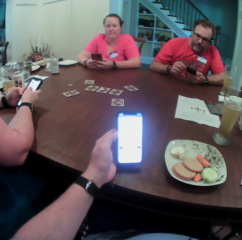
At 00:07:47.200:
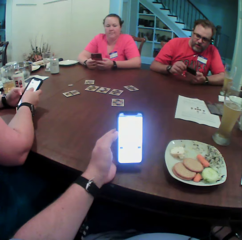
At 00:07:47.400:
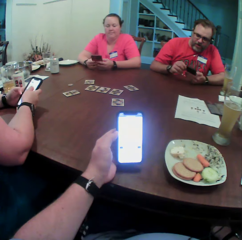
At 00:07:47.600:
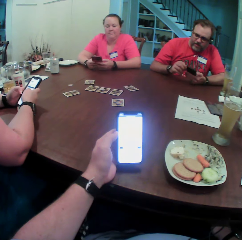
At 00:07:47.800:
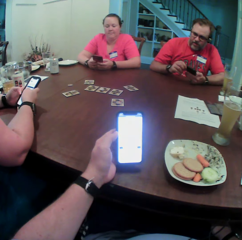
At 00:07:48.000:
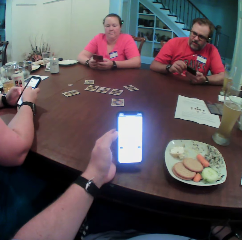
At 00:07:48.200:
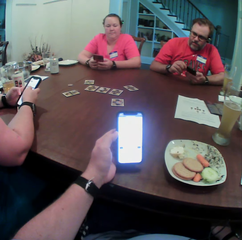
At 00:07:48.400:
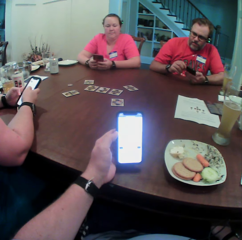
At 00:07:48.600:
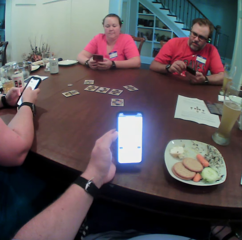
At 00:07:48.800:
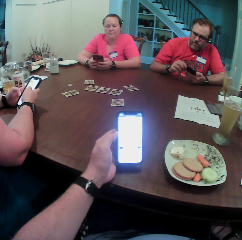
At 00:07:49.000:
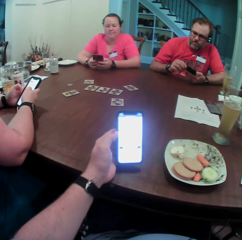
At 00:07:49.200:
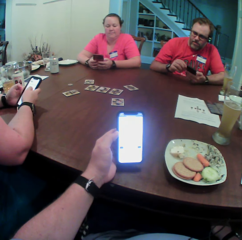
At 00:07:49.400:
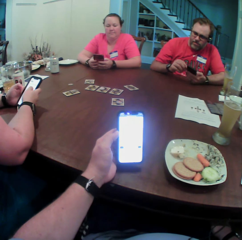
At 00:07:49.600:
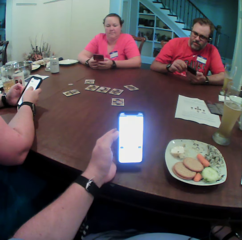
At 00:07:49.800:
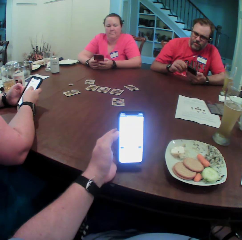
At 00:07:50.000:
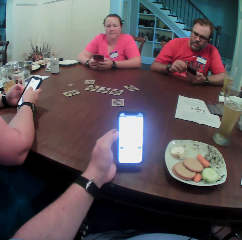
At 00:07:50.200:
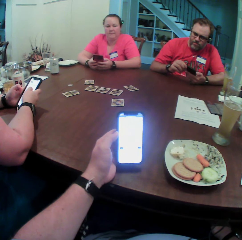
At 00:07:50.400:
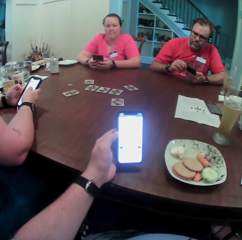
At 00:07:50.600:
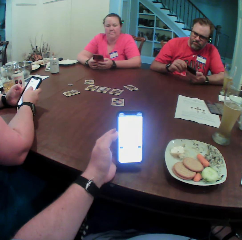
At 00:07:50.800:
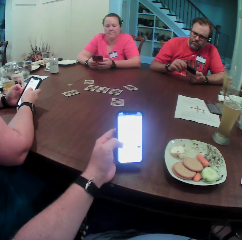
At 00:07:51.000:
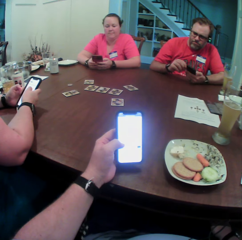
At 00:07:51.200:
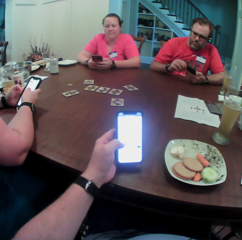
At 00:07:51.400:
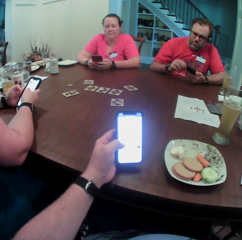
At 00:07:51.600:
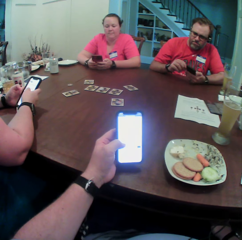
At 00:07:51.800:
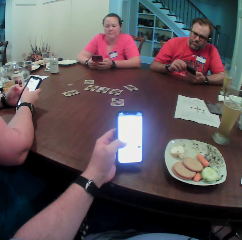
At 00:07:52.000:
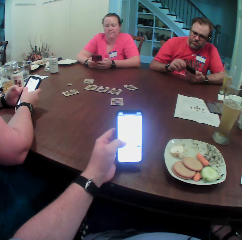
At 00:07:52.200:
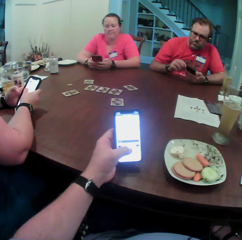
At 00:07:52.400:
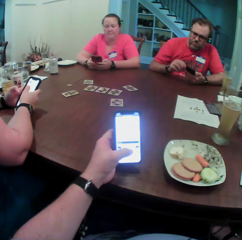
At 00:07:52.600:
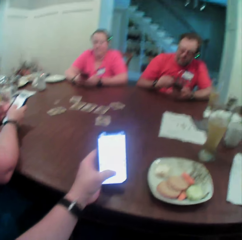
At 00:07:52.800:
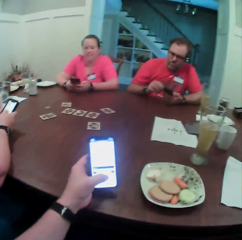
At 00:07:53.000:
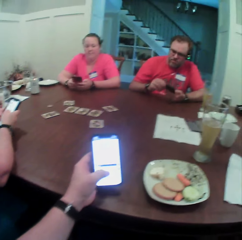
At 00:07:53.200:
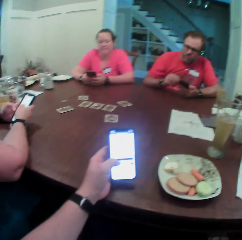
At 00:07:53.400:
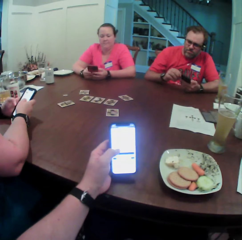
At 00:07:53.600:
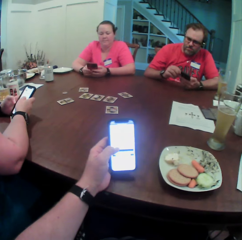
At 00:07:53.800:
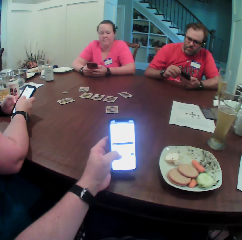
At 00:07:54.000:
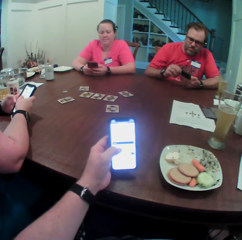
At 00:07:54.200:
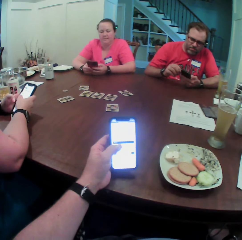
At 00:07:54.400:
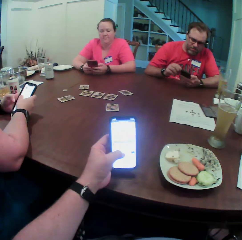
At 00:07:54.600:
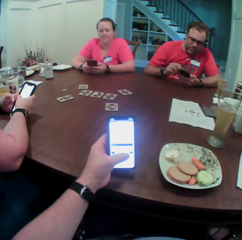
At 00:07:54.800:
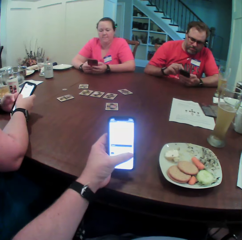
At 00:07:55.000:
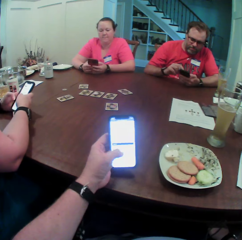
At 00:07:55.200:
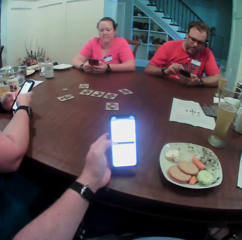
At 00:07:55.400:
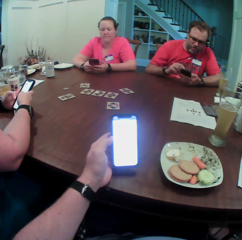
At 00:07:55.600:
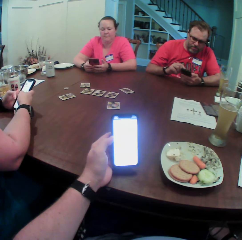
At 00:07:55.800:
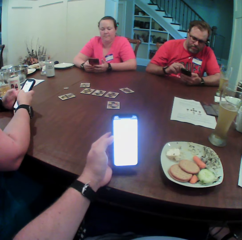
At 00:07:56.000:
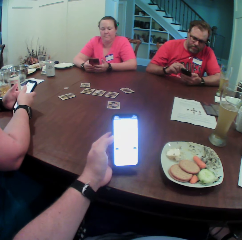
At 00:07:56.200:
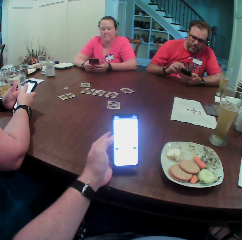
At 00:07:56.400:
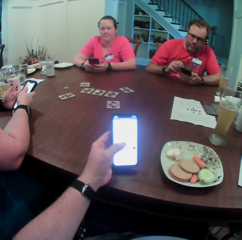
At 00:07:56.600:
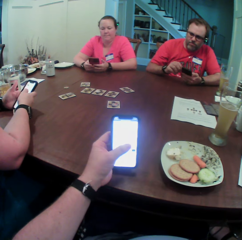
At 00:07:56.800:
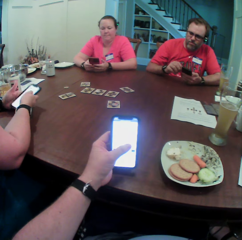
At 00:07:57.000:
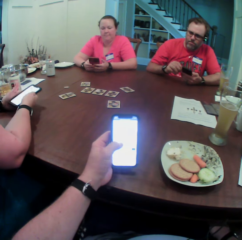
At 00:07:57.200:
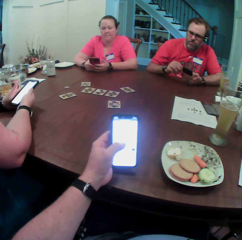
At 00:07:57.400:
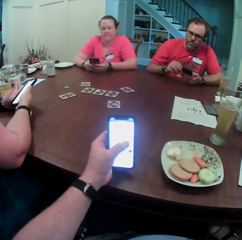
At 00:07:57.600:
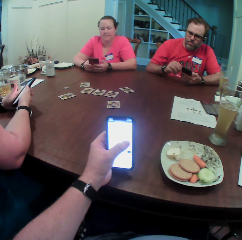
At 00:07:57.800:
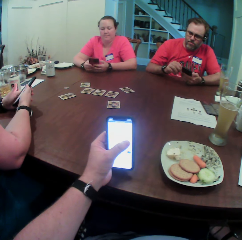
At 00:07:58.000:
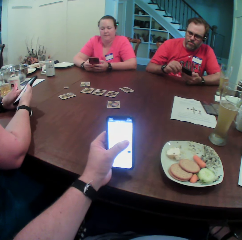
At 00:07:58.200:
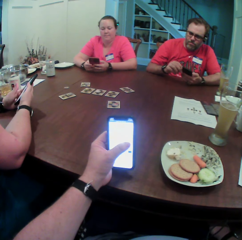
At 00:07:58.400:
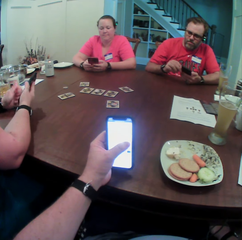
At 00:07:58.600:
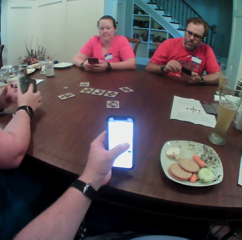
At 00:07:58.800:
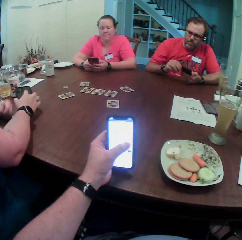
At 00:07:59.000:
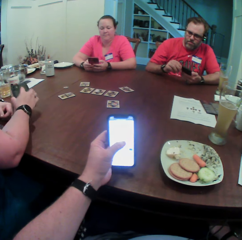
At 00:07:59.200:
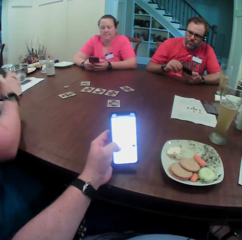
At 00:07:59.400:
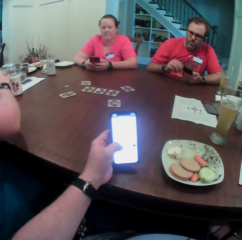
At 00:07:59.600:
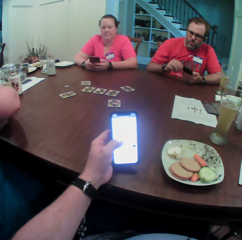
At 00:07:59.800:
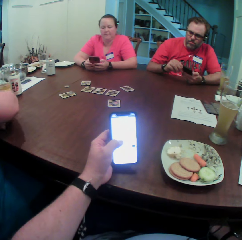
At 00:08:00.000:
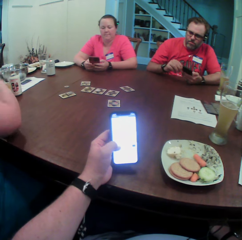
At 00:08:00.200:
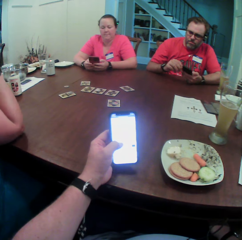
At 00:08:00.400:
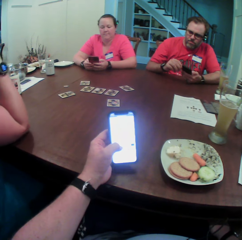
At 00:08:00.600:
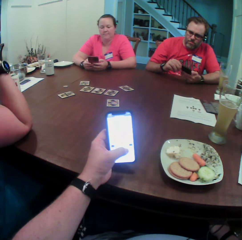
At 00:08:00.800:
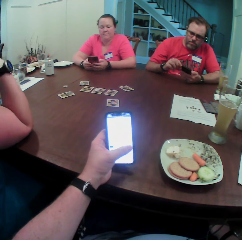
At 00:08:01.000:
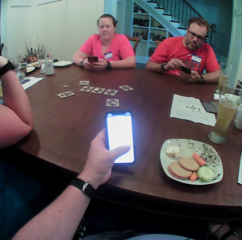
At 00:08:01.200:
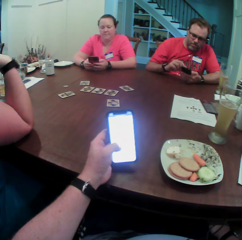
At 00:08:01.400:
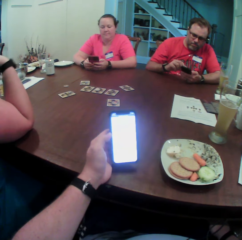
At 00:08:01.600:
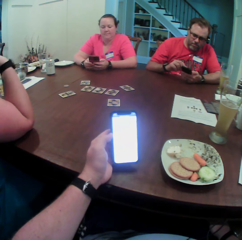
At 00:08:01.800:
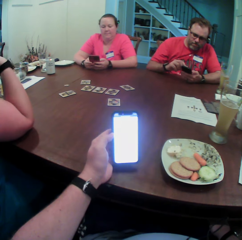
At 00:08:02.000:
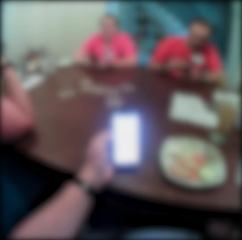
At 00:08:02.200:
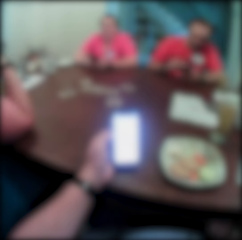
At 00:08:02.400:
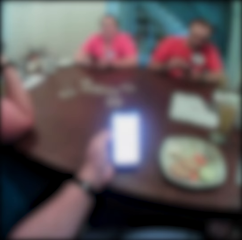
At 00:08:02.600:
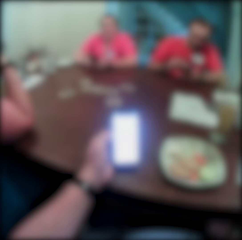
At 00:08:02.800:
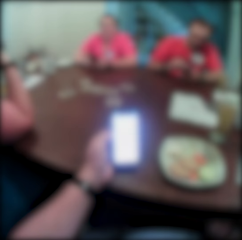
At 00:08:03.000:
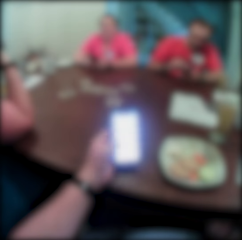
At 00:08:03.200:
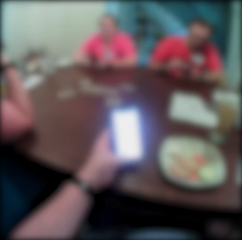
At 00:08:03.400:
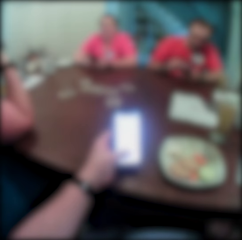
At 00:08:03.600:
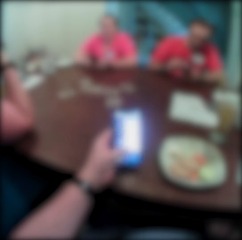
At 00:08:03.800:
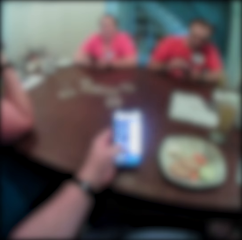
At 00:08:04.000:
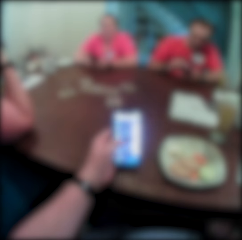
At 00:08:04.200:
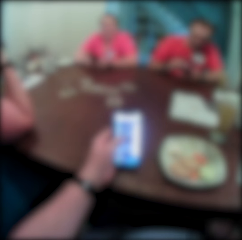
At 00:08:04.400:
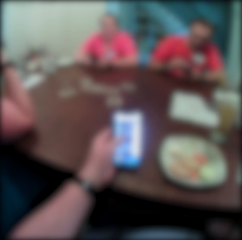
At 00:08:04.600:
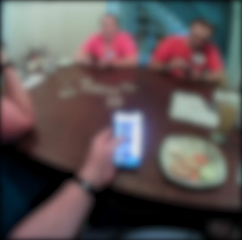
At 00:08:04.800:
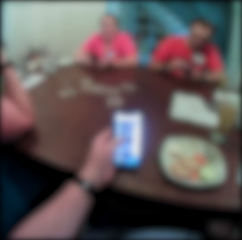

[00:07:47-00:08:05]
The woman drops the phone on the table with her right hand. The man operates the phone in his left hand with his right hand.

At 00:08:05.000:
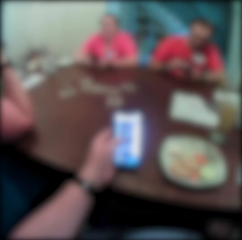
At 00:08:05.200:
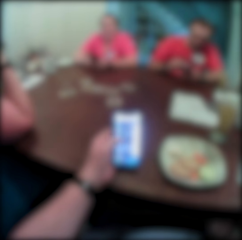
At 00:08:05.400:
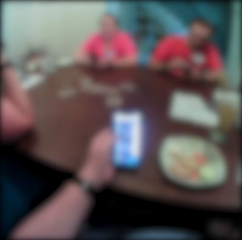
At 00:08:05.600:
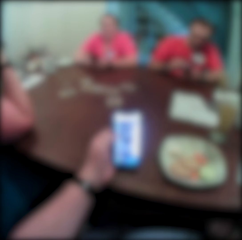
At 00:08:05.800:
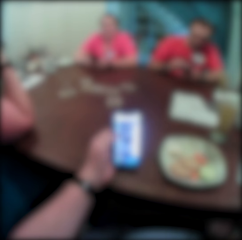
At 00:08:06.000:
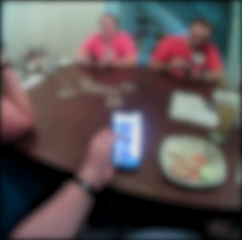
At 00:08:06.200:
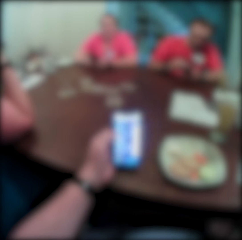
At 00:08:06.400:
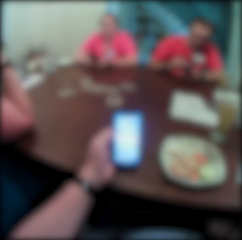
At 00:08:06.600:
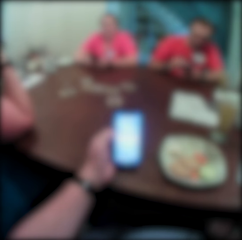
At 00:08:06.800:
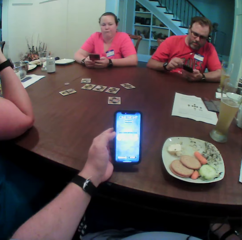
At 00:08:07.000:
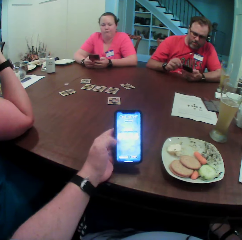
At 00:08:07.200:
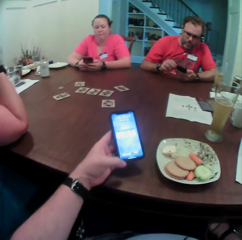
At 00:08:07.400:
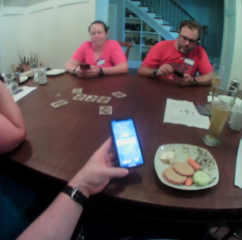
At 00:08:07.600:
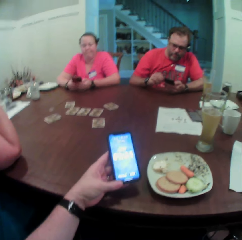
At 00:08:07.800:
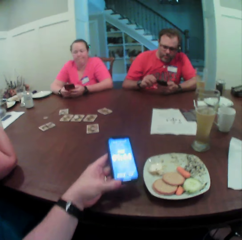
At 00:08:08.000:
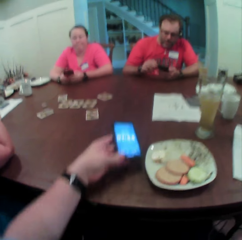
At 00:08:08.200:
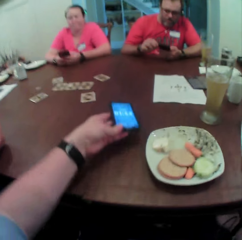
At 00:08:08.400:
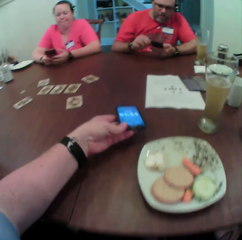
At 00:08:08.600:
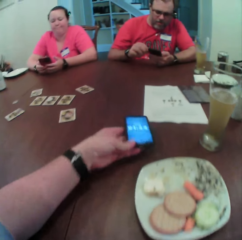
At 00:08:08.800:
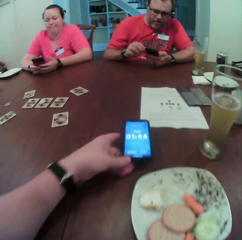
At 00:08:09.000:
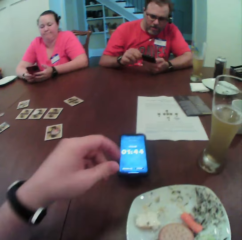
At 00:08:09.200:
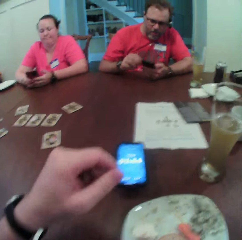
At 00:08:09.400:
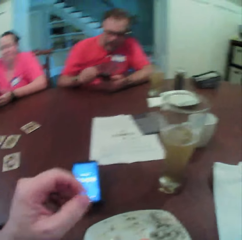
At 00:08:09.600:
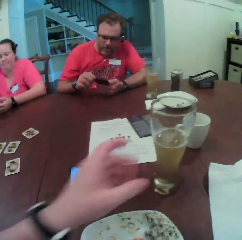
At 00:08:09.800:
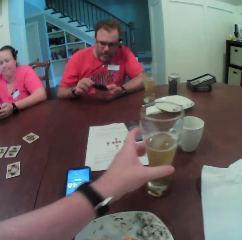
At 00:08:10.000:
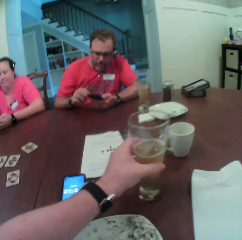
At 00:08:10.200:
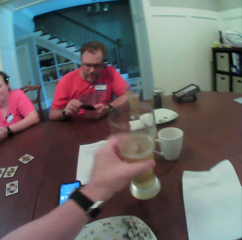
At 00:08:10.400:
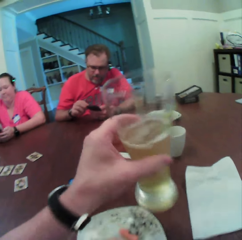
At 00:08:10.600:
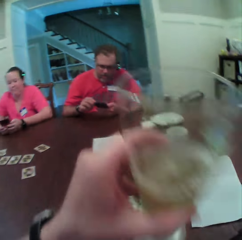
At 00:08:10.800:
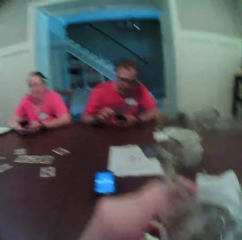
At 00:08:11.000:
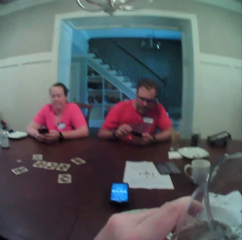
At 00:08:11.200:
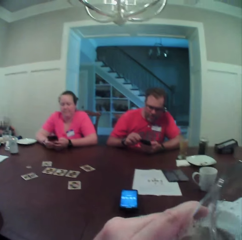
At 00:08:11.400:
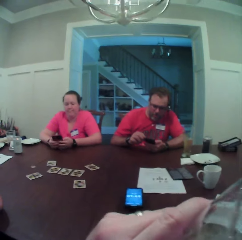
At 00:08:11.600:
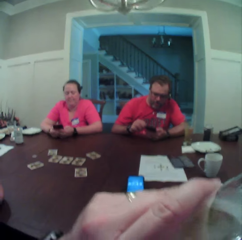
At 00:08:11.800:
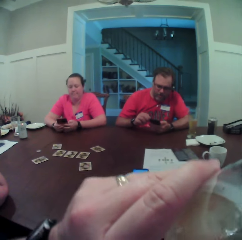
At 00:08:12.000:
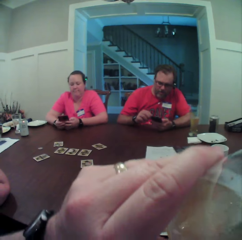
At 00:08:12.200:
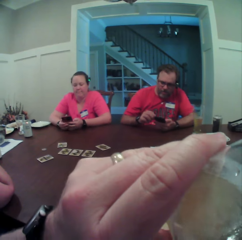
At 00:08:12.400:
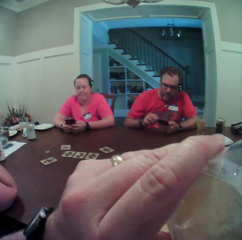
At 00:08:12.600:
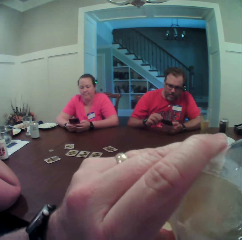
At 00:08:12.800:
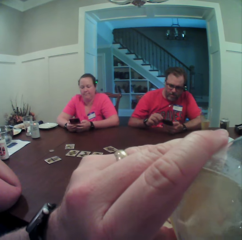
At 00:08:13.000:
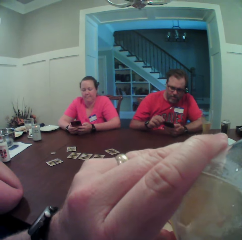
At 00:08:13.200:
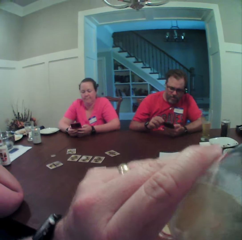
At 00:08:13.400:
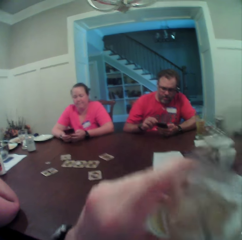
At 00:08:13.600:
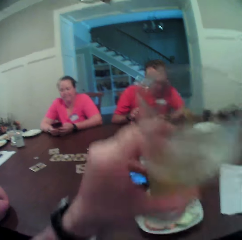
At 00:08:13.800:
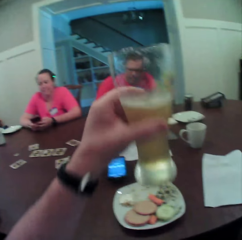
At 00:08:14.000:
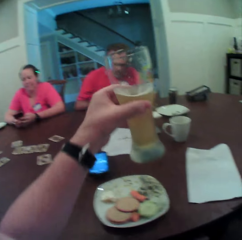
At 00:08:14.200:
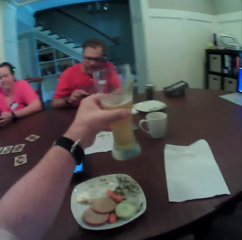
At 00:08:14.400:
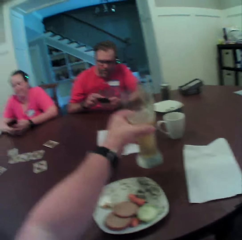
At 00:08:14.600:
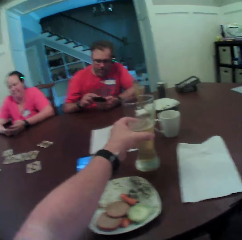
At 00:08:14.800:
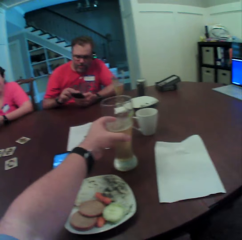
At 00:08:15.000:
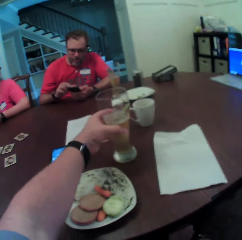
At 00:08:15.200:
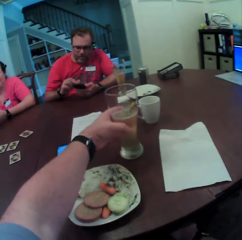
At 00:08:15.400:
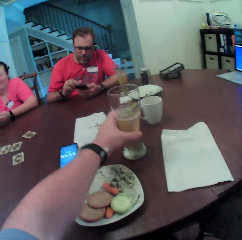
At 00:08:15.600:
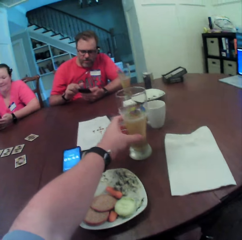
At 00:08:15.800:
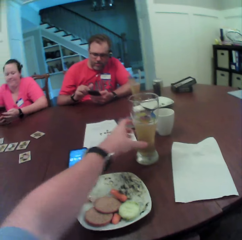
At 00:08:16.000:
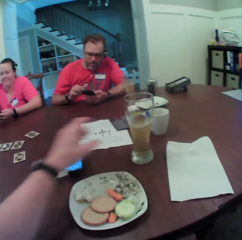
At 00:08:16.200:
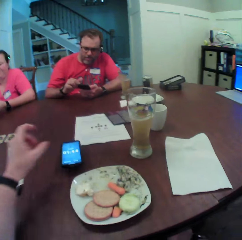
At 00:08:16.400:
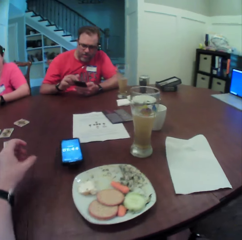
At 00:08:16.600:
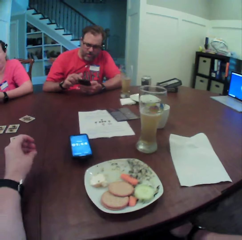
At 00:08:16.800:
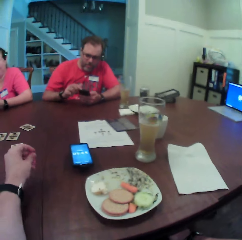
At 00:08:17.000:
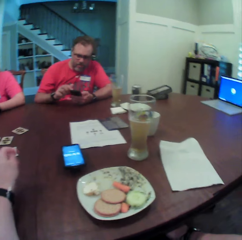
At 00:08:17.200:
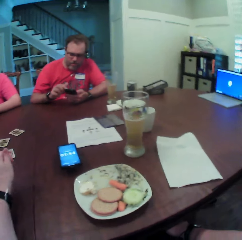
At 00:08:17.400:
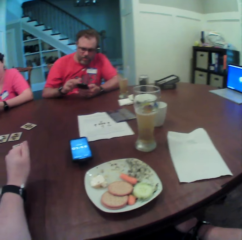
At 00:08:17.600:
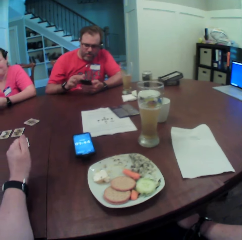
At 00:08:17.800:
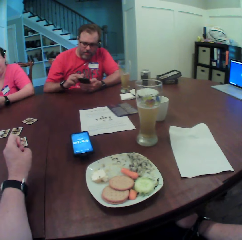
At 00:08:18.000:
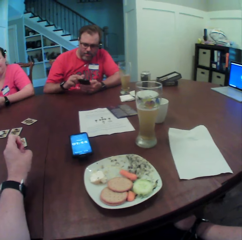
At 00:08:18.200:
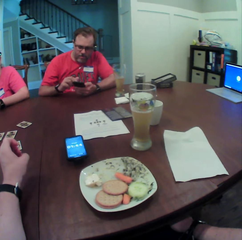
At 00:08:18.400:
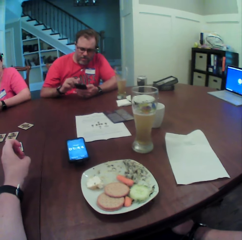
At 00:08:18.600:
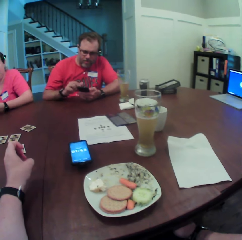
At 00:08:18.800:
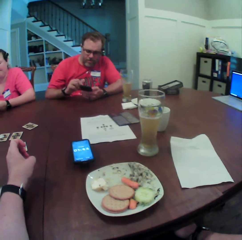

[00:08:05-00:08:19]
The camera wearer drops the phone on the table with his left hand. He picks up a glass of beer from the table with his left hand. He drinks beer from the glass of beer in his left hand. He drops the glass of beer on the table with his left hand. He drops his left hand on the table.
